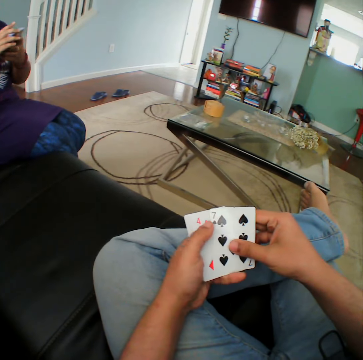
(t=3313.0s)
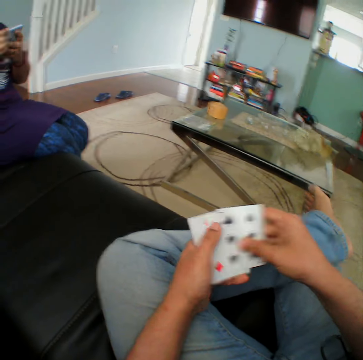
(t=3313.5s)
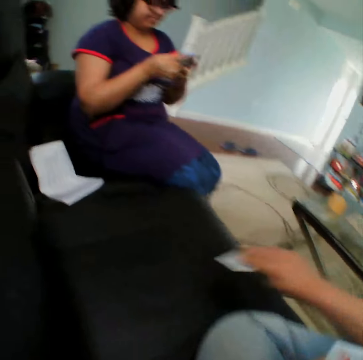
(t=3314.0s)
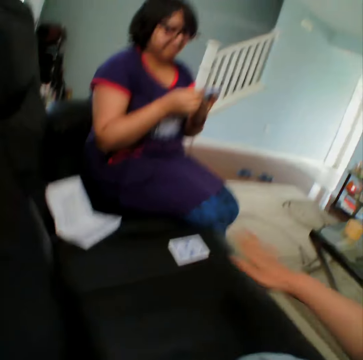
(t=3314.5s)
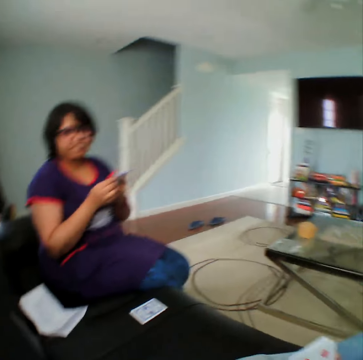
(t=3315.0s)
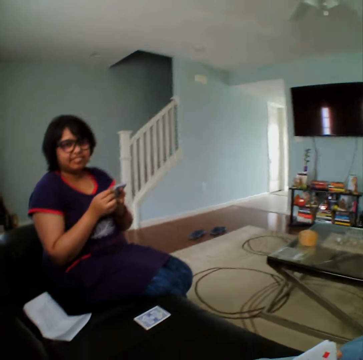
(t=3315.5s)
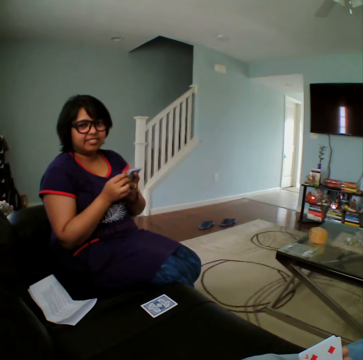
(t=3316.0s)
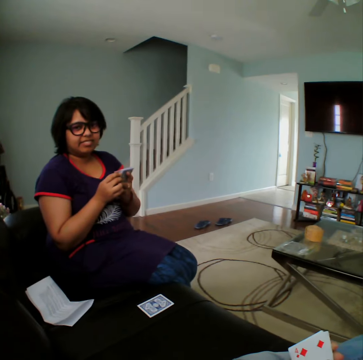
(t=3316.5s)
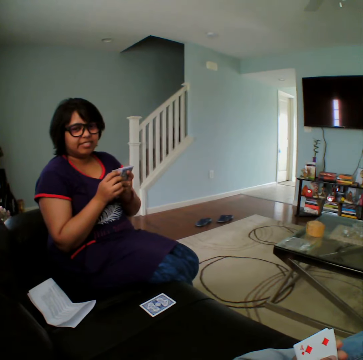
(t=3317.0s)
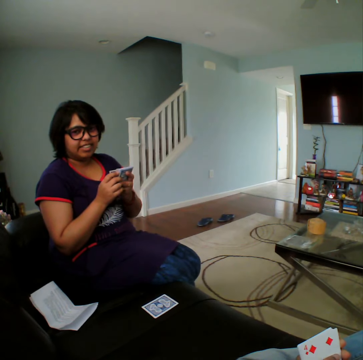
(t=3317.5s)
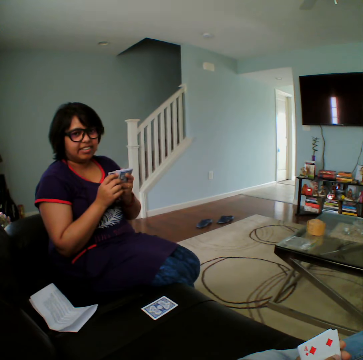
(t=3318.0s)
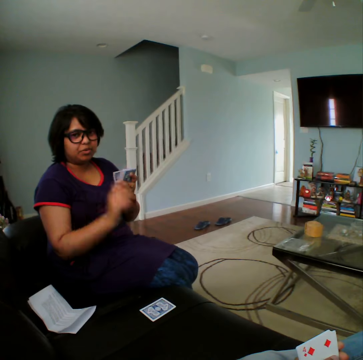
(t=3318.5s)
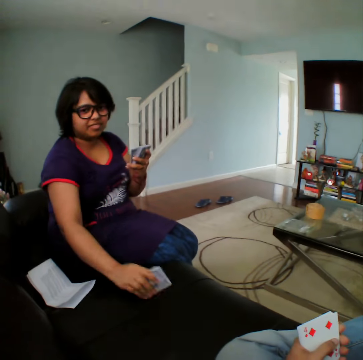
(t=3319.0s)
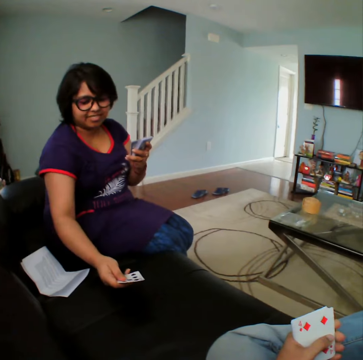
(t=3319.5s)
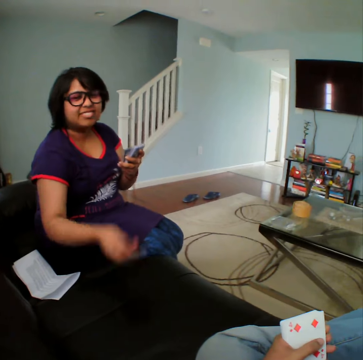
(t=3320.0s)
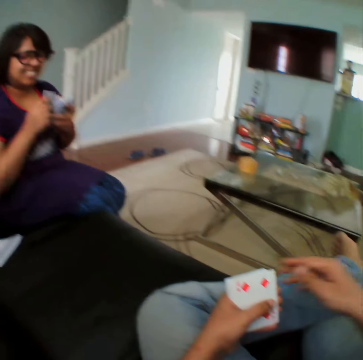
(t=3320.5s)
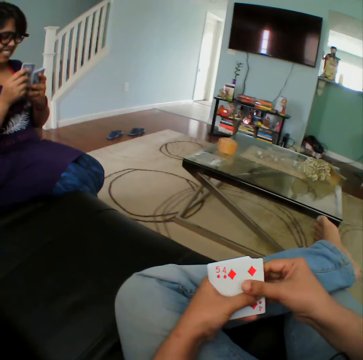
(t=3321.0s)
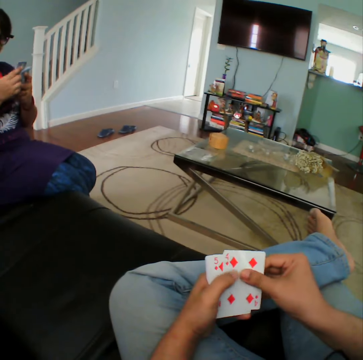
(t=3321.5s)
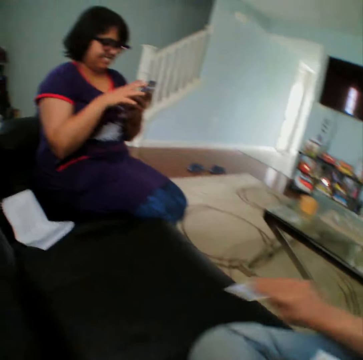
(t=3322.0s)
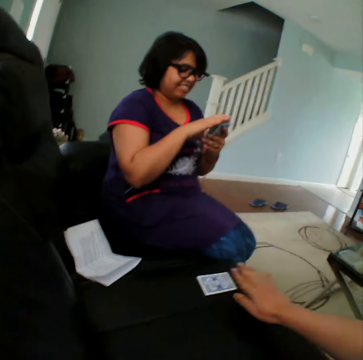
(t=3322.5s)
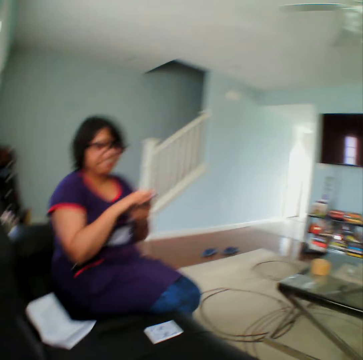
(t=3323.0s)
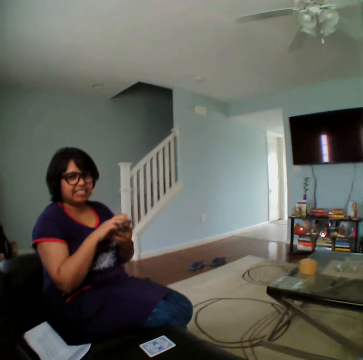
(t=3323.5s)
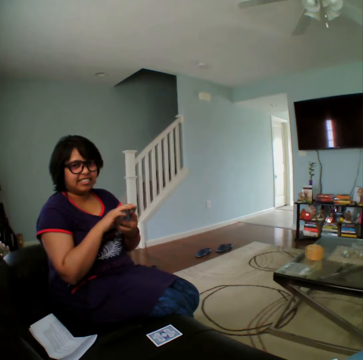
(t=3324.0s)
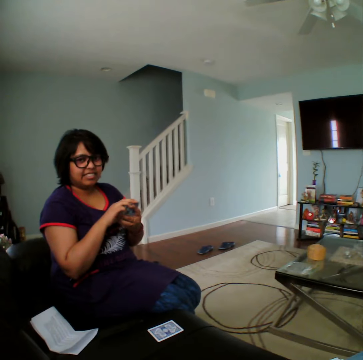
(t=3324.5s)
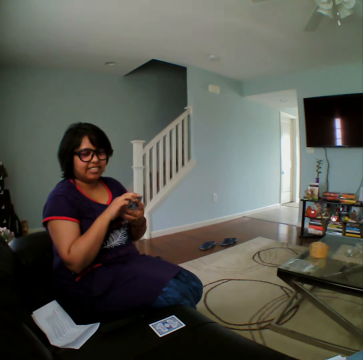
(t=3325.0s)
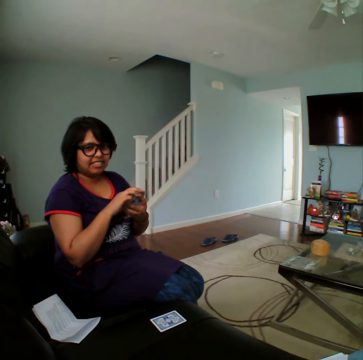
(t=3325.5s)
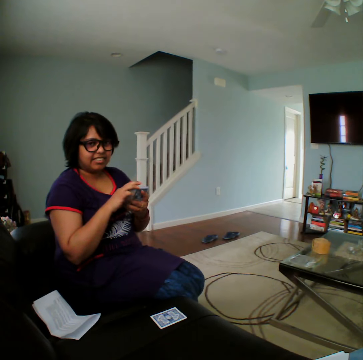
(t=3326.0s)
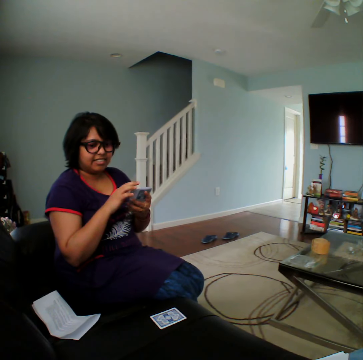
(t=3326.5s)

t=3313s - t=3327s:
The camera wearer places a card on the sofa. He stares at a woman. The woman puts down a card. She inspects a card on the sofa. The camera wearer inspects the cards on his hands. He places a card on the sofa. He stares at the woman.

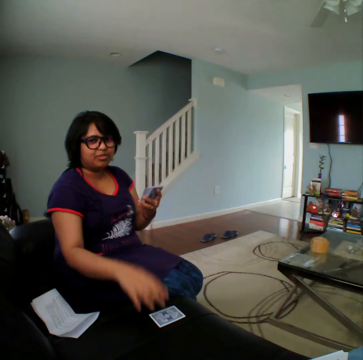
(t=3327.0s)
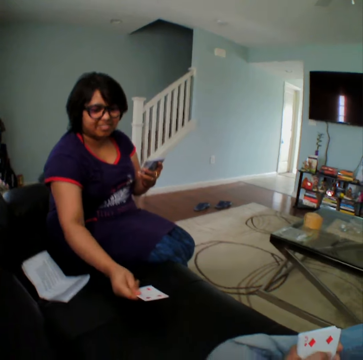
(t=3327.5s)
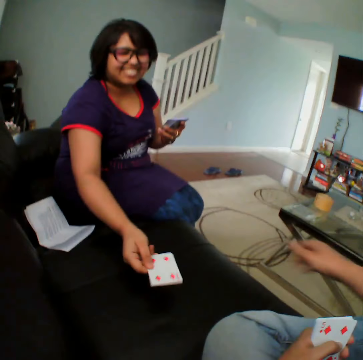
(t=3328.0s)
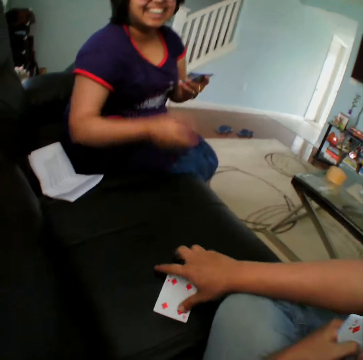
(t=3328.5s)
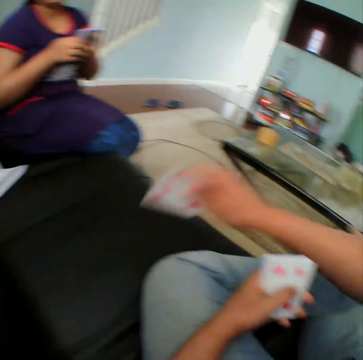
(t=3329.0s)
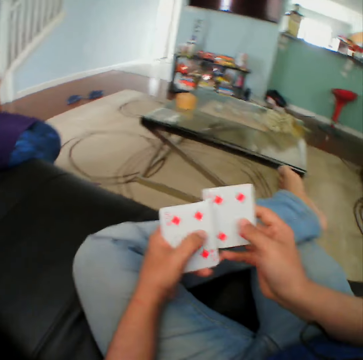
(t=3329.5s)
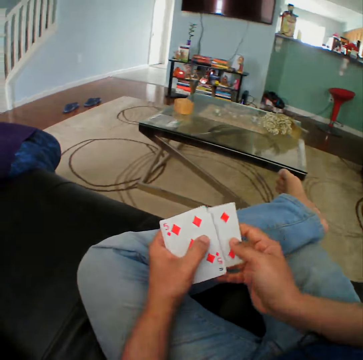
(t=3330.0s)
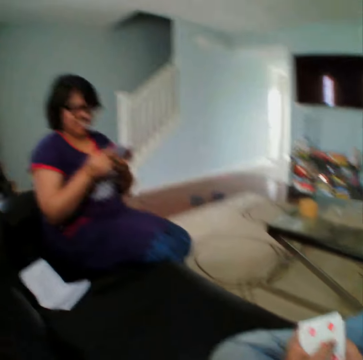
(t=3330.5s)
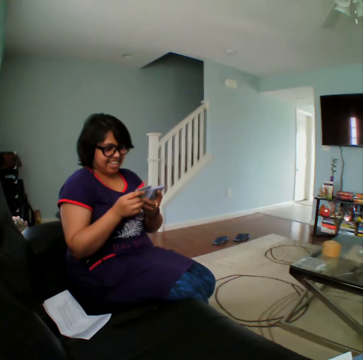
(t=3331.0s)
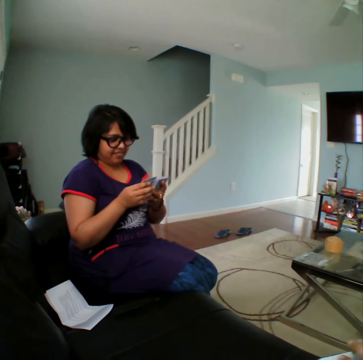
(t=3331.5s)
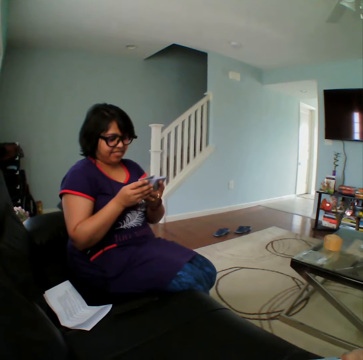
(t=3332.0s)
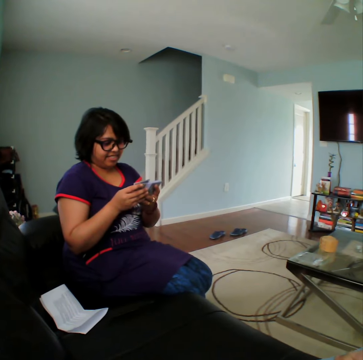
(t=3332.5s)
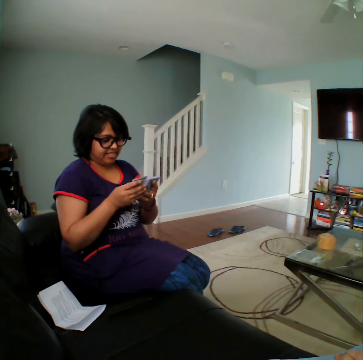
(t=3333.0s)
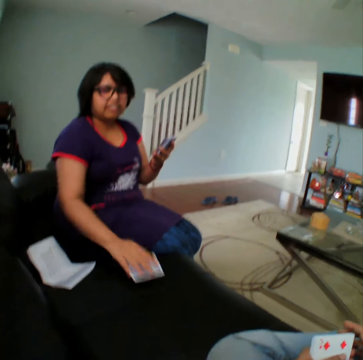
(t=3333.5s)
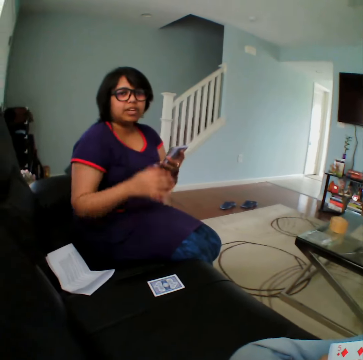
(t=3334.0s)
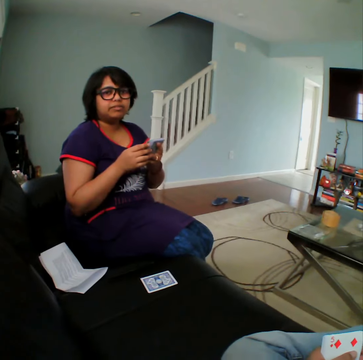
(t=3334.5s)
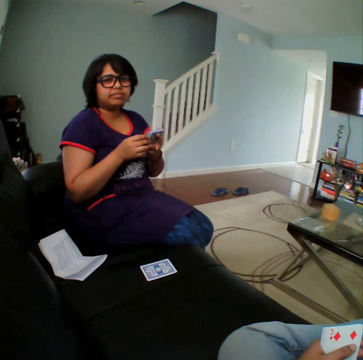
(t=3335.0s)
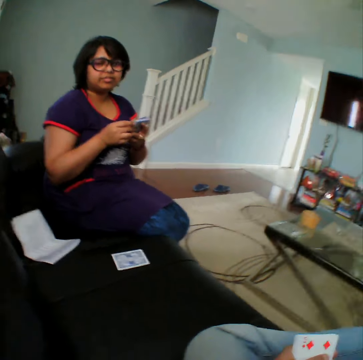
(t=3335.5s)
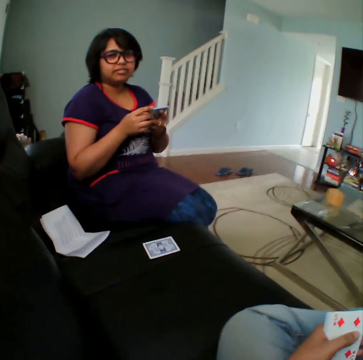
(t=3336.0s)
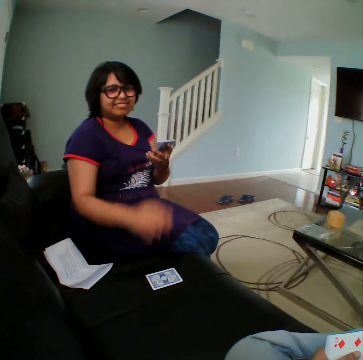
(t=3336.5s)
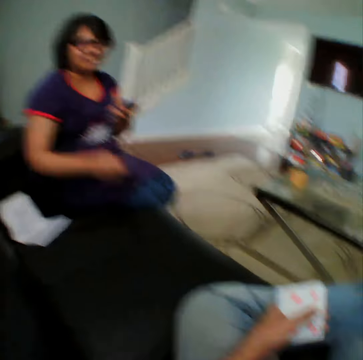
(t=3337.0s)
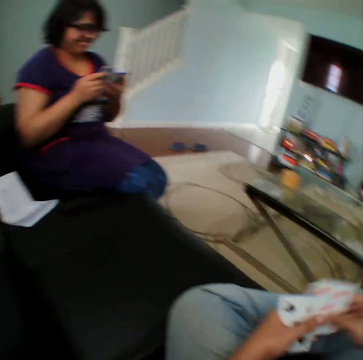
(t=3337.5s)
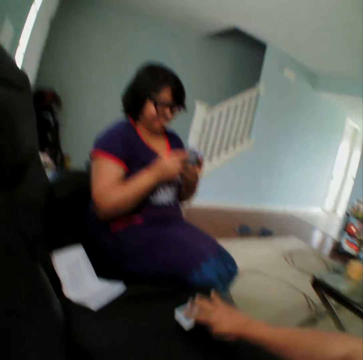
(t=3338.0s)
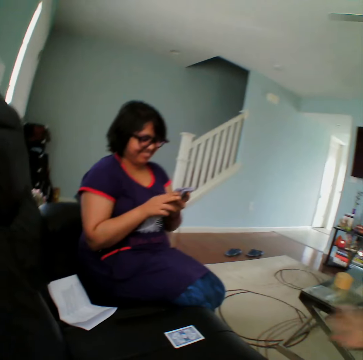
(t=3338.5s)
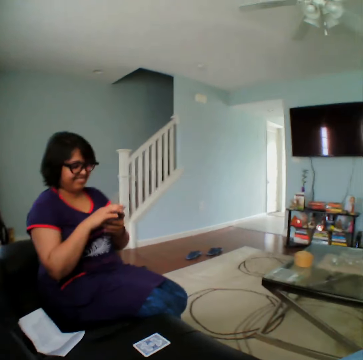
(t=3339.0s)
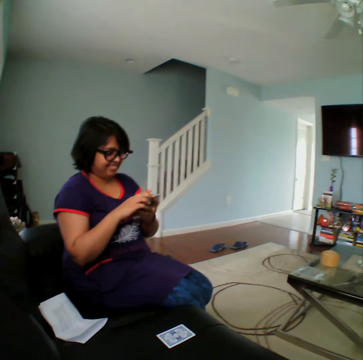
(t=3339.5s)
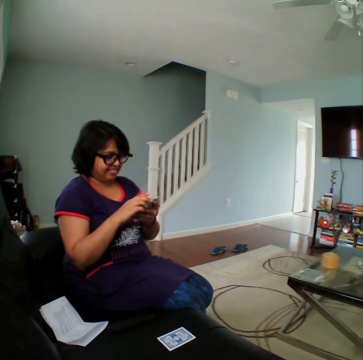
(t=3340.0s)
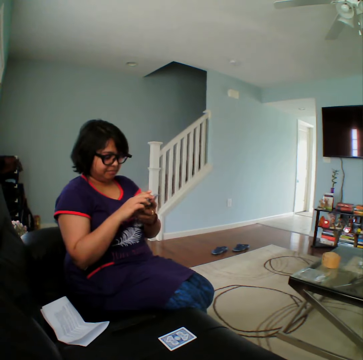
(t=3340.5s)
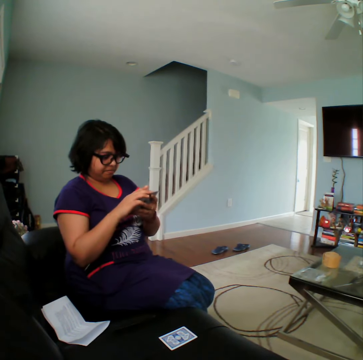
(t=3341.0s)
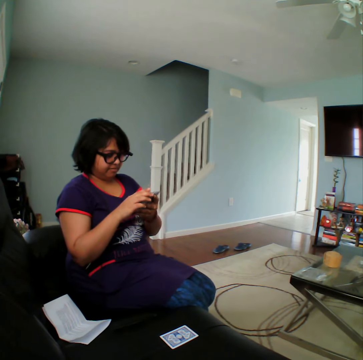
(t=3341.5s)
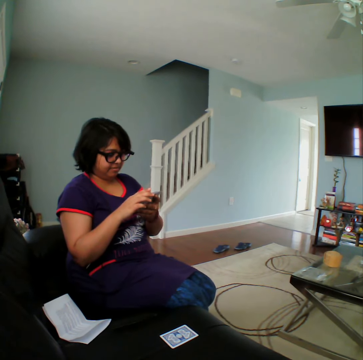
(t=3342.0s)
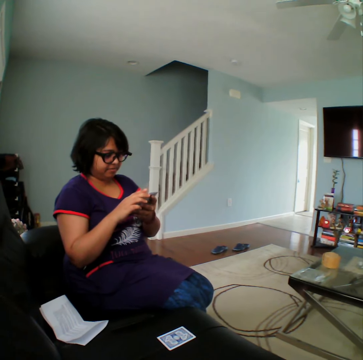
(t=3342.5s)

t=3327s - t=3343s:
A woman puts down a card. She inspects a card on the sofa. The camera wearer picks a card from the sofa. He inspects the cards on his hands. He stares at the woman. The woman places a card on the sofa. The camera wearer stares at the woman. The woman picks a card from the couch. The camera wearer places a card on the sofa. He stares at the woman.

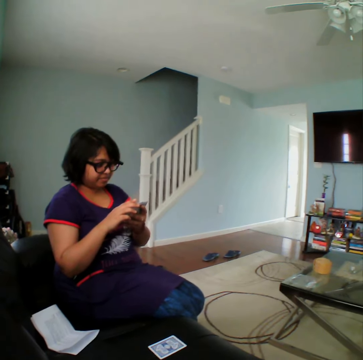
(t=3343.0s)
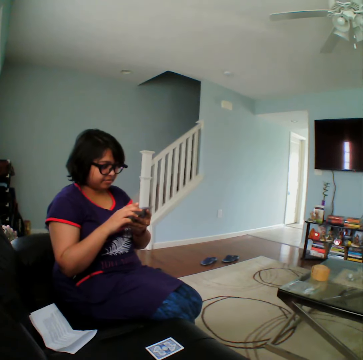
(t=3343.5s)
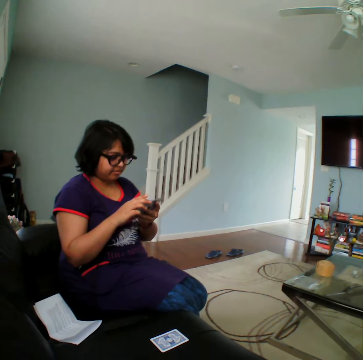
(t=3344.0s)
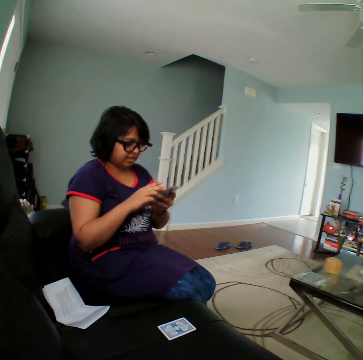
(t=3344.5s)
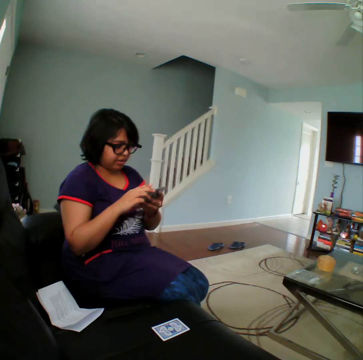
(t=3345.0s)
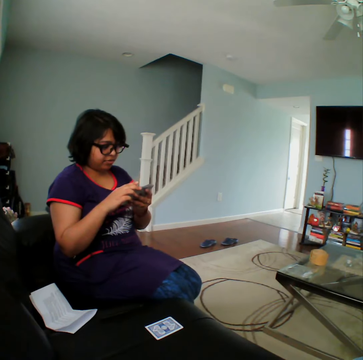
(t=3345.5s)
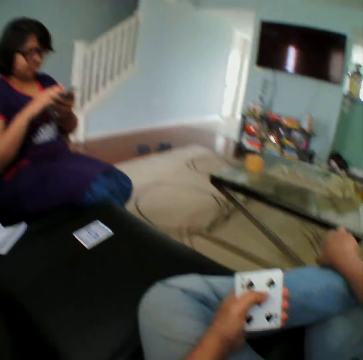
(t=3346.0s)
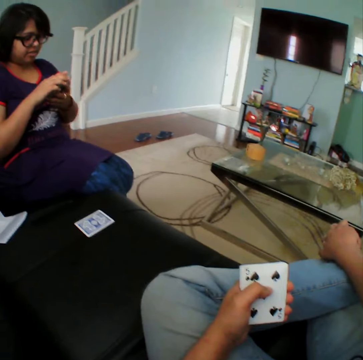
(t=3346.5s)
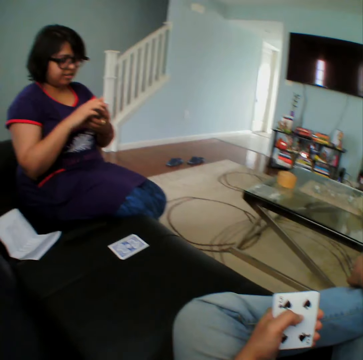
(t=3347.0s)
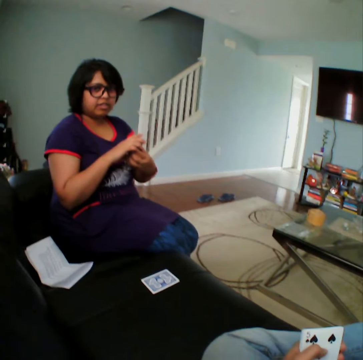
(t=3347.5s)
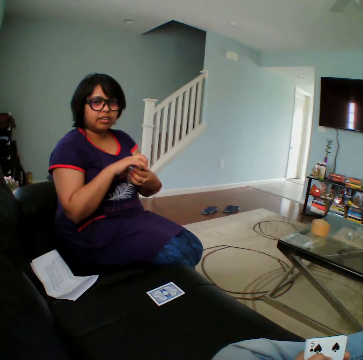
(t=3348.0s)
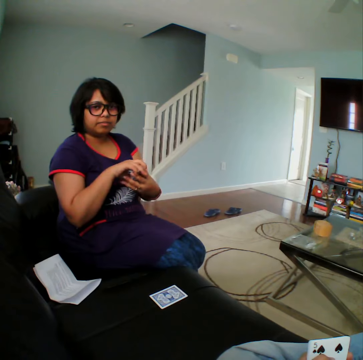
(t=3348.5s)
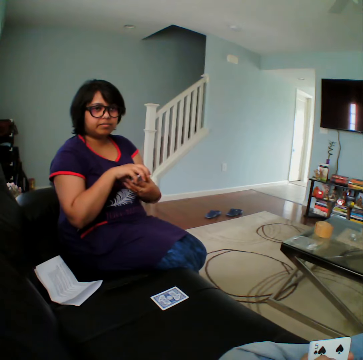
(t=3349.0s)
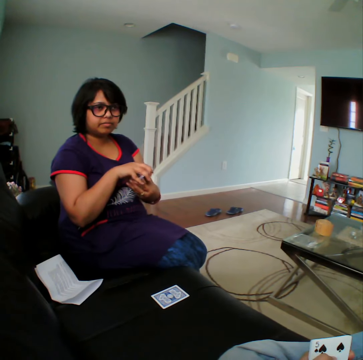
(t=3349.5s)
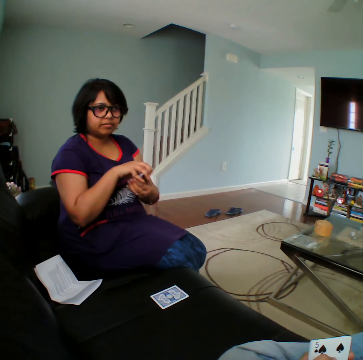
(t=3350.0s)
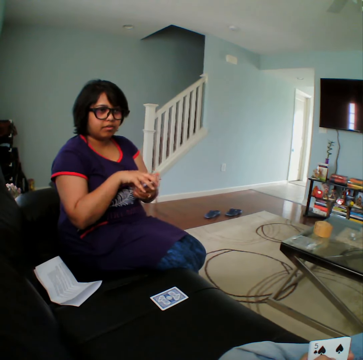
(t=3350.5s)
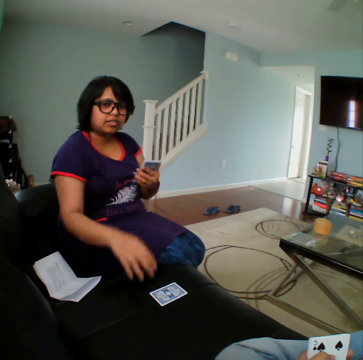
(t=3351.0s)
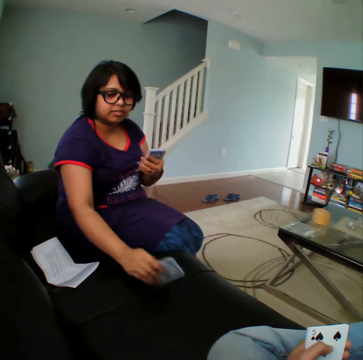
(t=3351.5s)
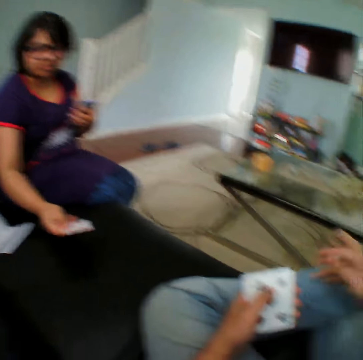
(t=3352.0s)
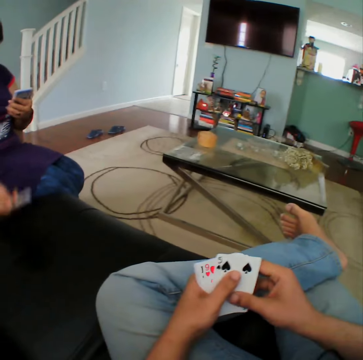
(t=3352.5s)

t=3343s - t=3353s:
The camera wearer inspects the cards on his hands. He stares at a woman.
